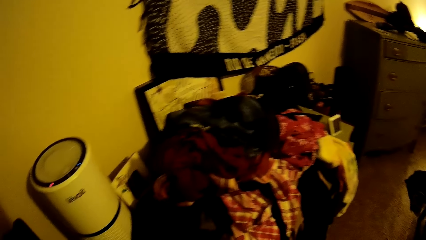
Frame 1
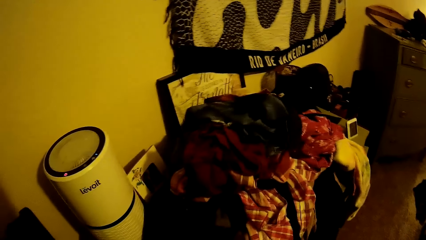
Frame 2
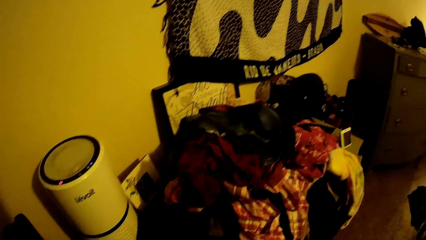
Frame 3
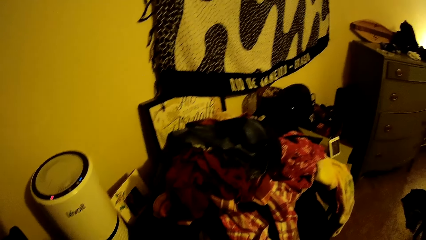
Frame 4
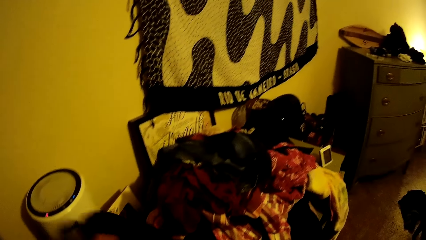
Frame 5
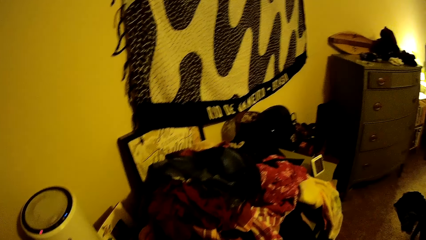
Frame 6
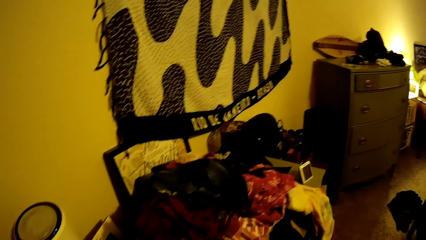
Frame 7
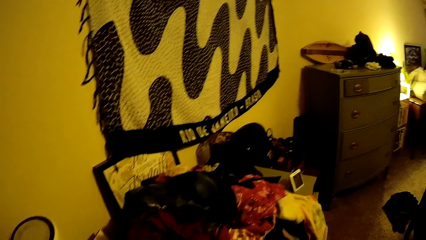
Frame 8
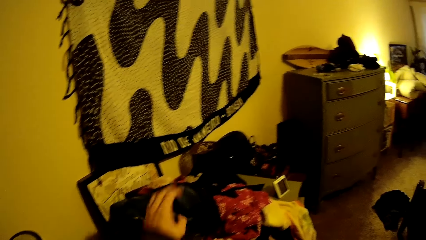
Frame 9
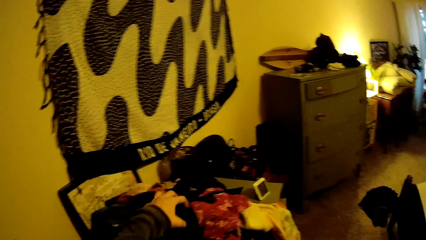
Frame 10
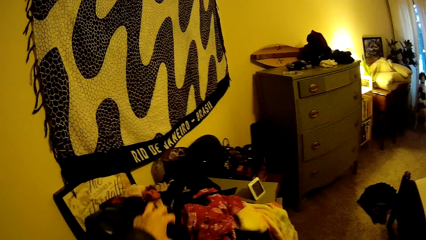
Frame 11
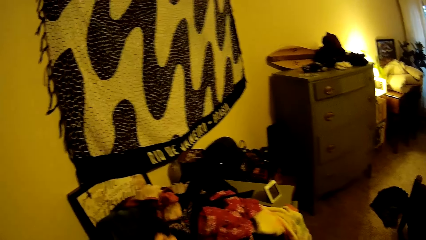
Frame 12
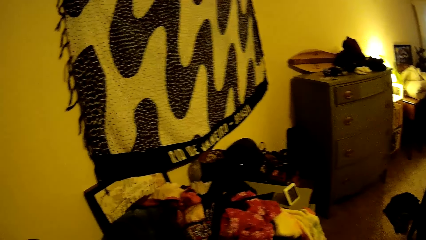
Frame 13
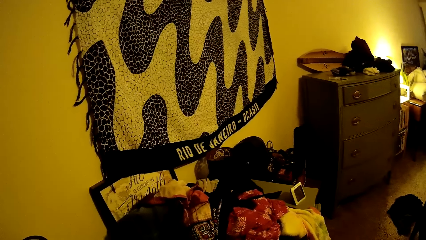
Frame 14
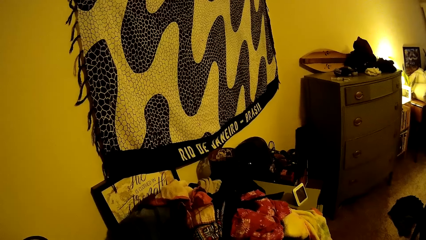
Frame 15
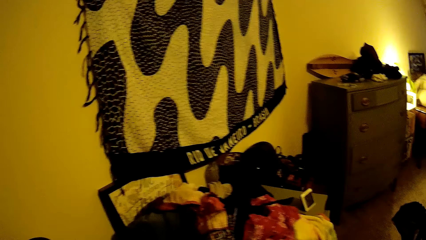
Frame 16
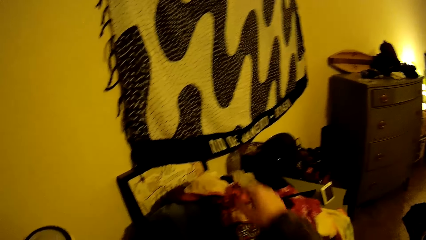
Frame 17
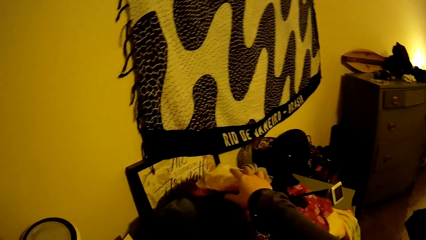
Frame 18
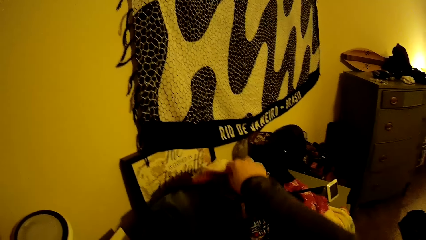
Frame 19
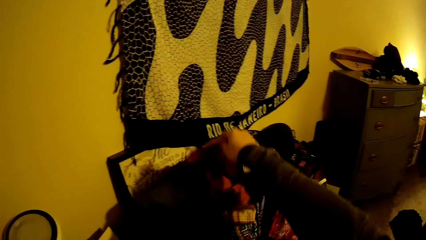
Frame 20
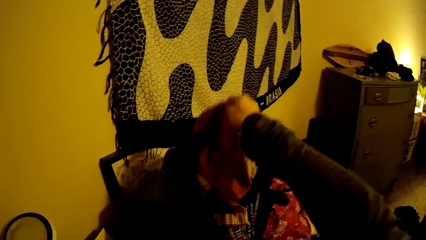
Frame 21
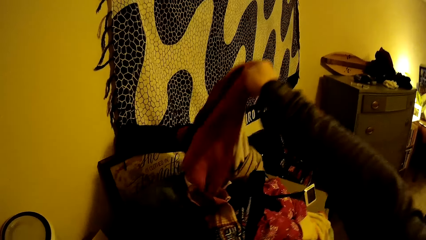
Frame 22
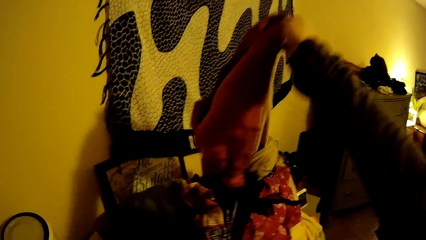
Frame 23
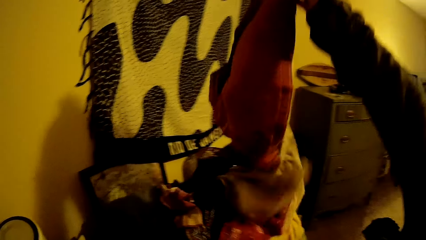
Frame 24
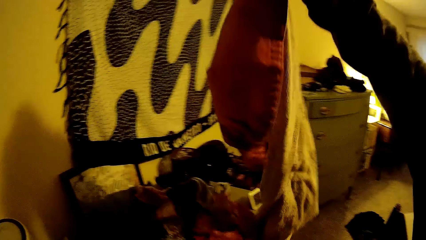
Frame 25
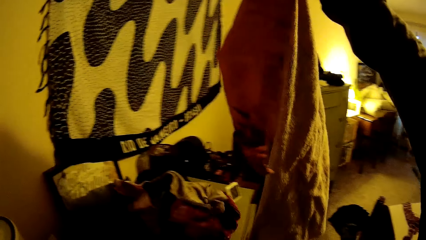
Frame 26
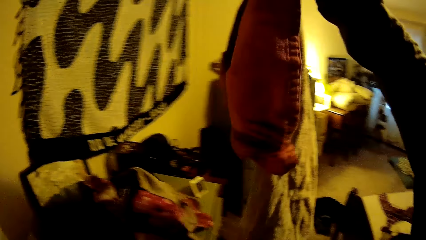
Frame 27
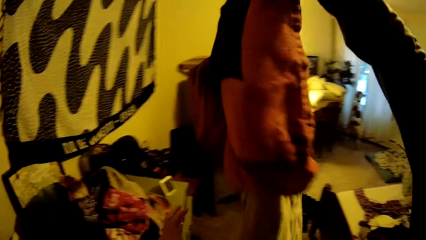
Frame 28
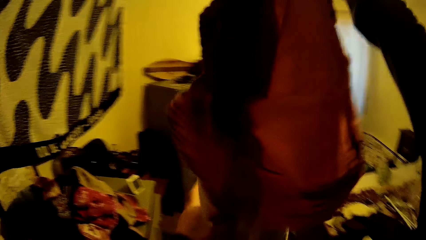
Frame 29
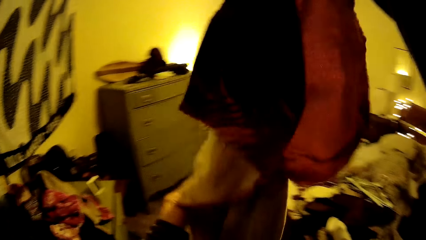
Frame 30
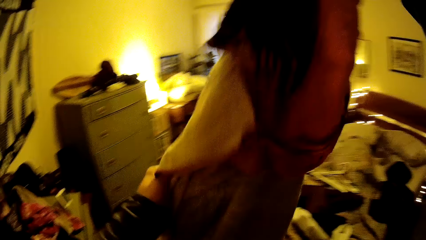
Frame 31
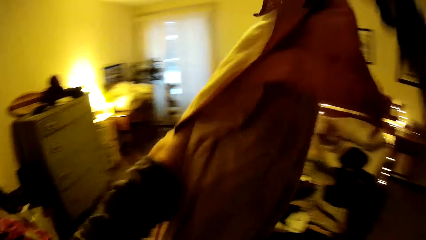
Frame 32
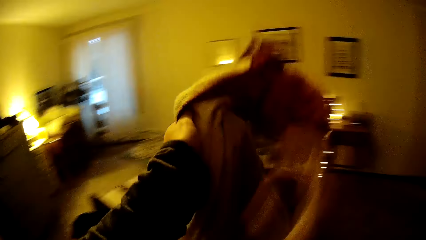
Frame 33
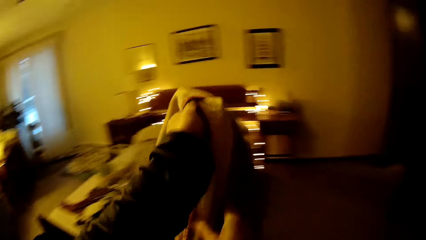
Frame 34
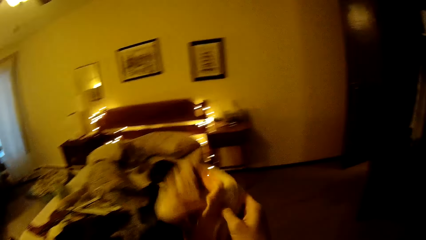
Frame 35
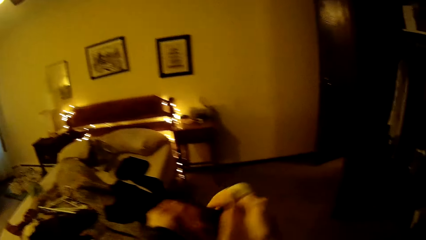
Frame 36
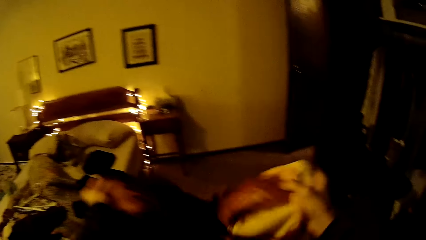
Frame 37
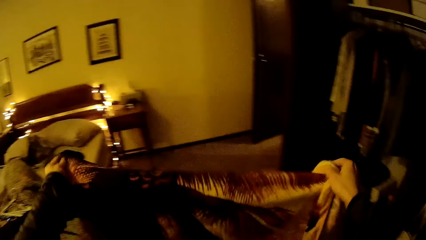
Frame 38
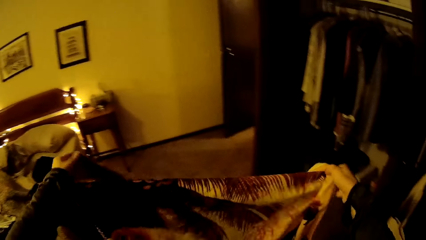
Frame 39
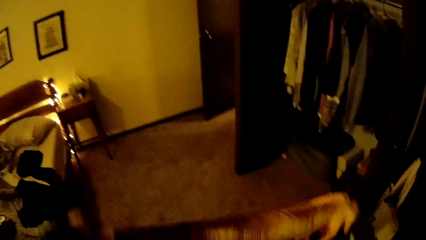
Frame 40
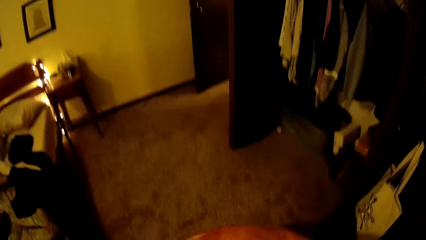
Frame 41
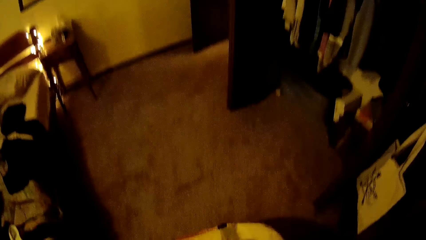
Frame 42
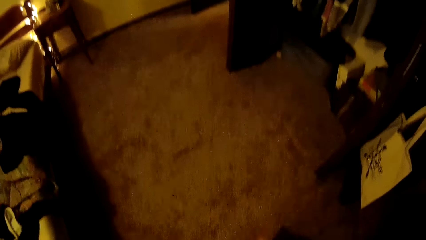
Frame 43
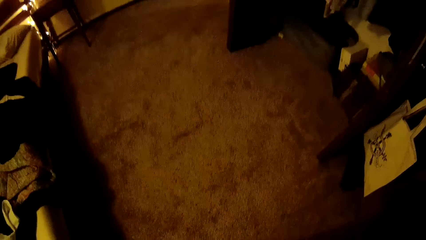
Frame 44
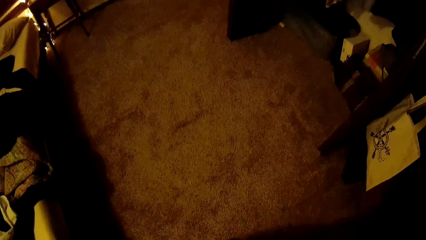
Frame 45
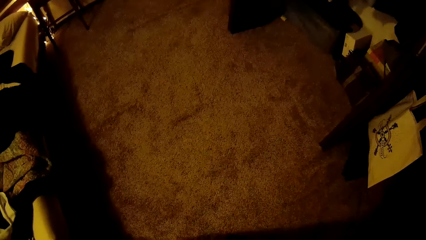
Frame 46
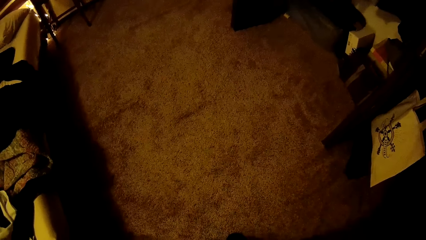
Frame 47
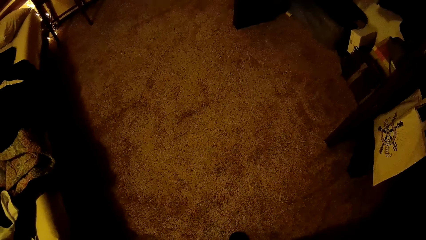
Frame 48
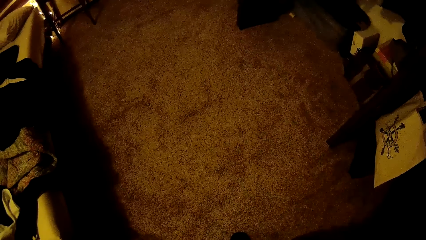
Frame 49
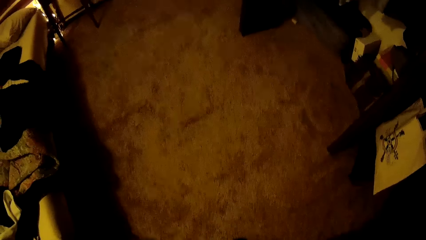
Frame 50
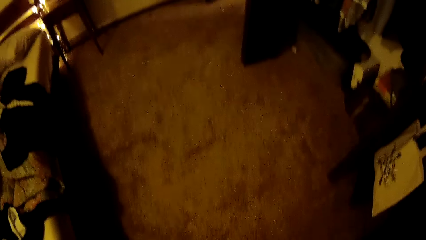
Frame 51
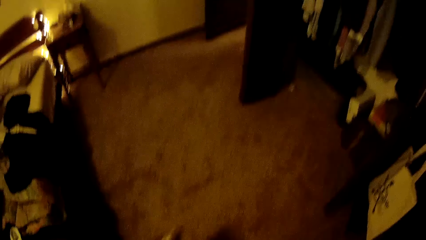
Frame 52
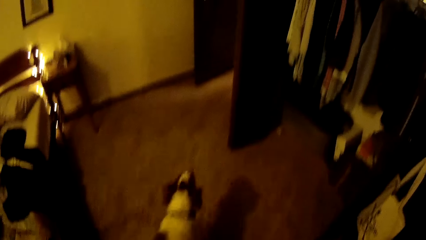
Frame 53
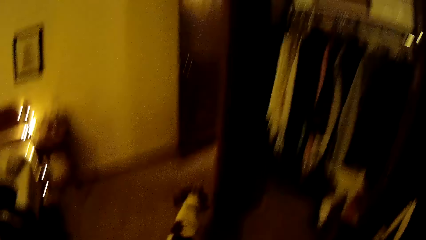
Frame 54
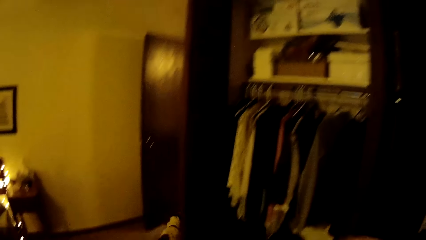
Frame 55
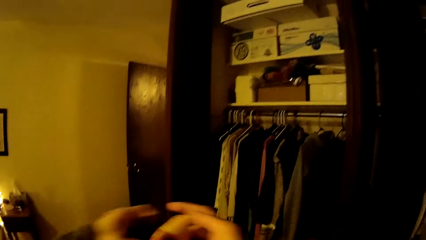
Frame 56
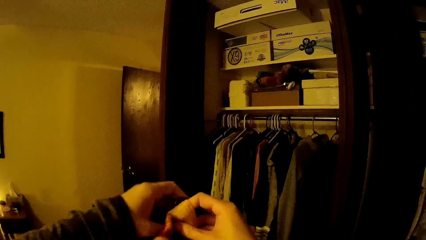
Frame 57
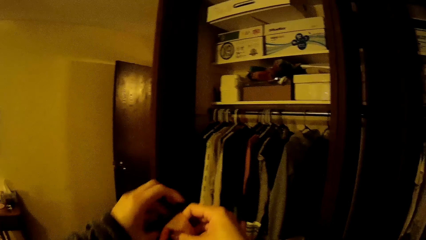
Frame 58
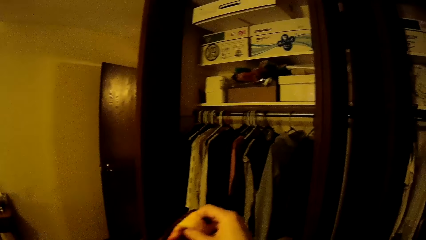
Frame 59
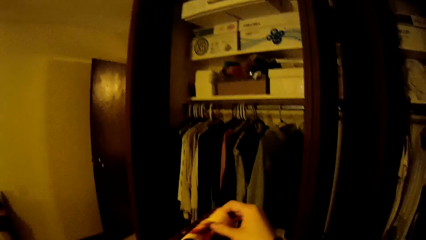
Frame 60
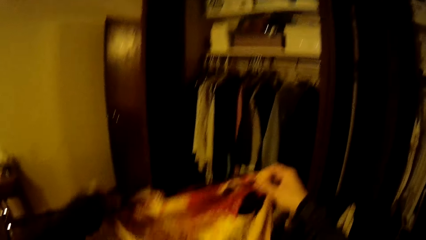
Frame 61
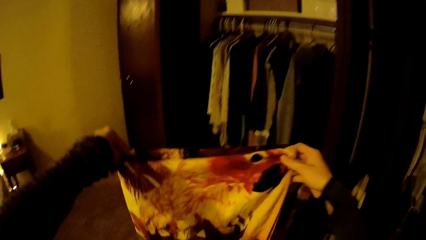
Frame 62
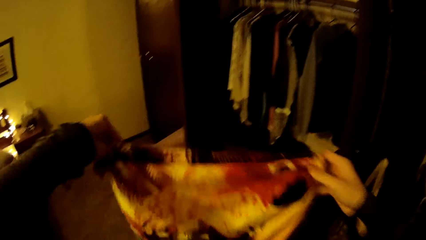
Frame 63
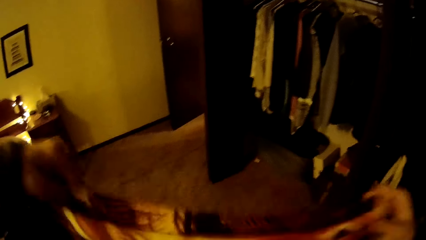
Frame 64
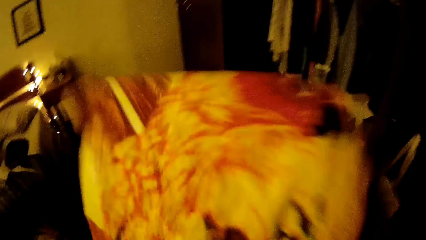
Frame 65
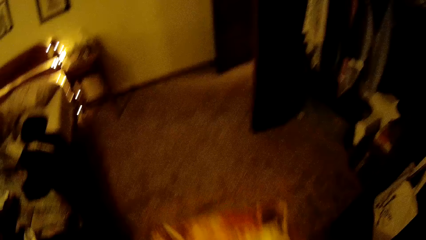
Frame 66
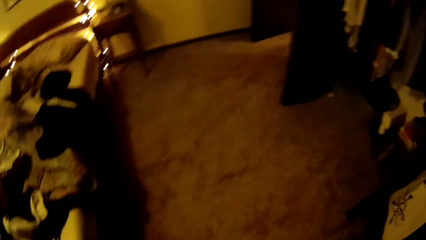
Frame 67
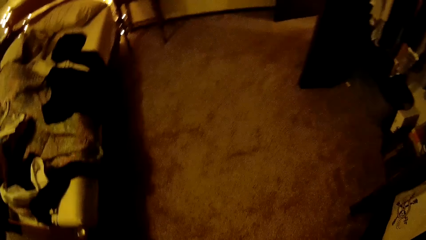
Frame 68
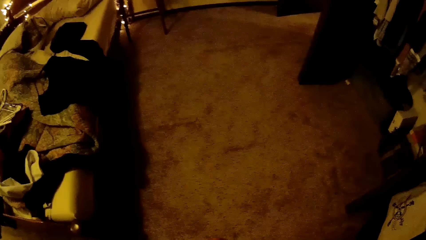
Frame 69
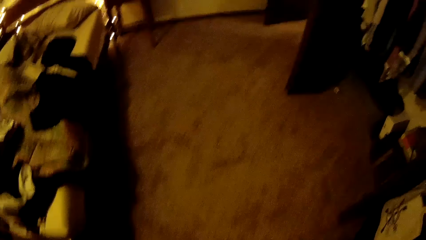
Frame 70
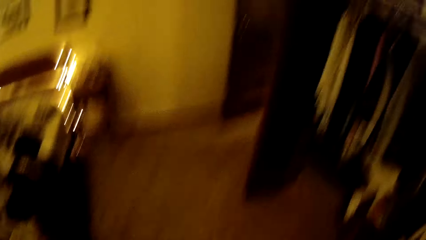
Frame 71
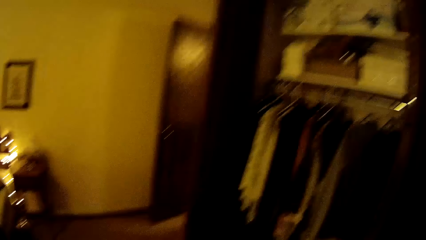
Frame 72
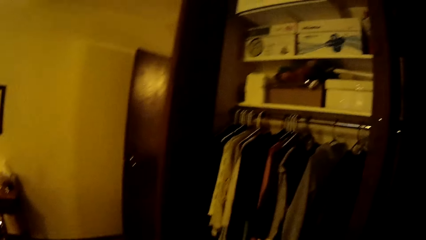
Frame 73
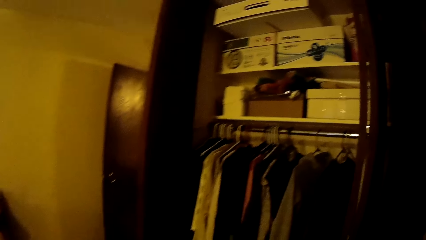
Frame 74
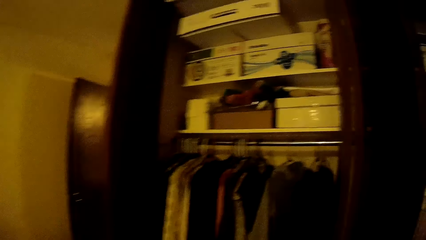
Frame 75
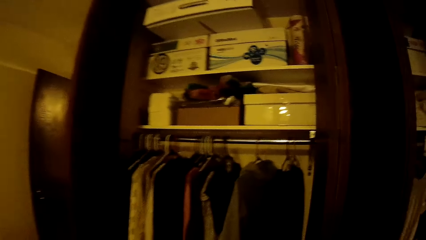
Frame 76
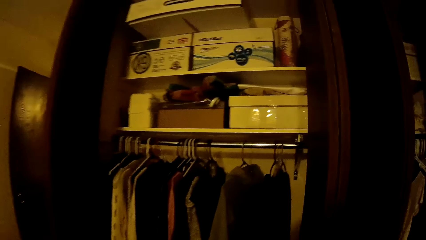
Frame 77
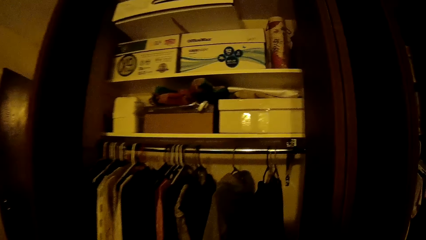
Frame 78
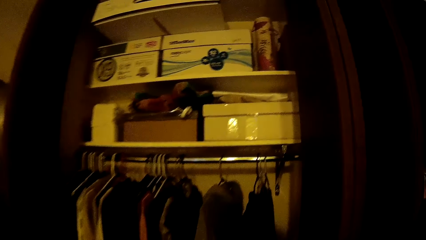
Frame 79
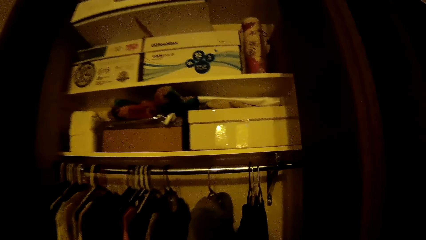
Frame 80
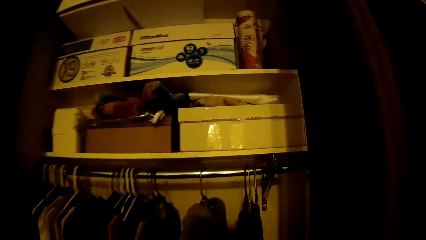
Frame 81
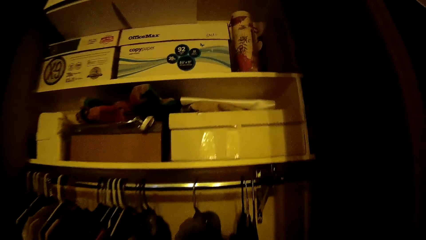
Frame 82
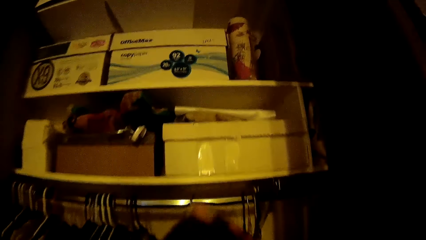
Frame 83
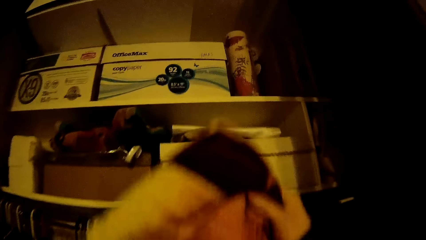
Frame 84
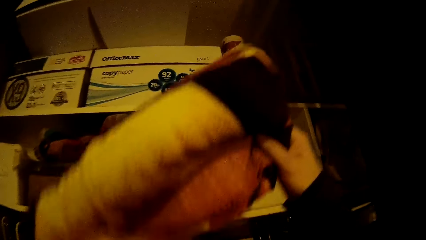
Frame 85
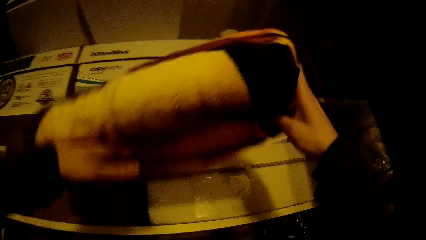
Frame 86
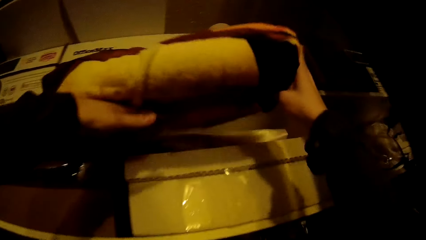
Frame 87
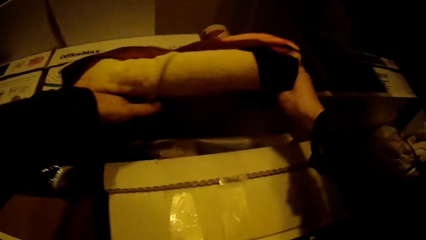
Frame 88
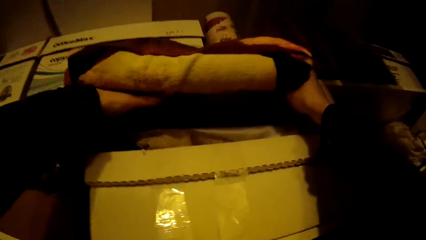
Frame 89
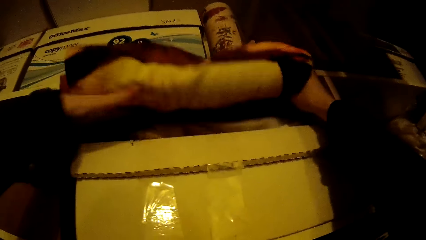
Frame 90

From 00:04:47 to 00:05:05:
The camera wearer looks around a room. She places her left hand on the top of the drawer. She sorts pieces of cloth. She picks up a blanket from the top of the drawer with her right hand. She folds a piece of cloth. She looks around the room. She folds the blanket with both hands. She walks around the room.
